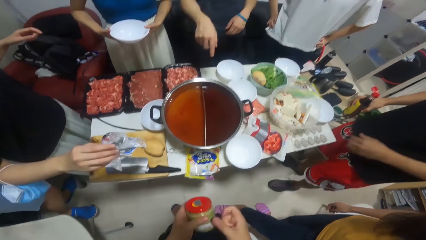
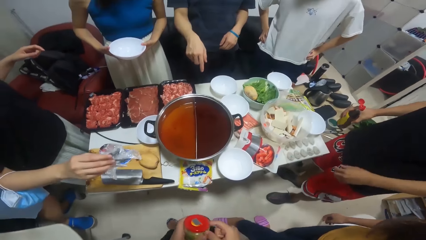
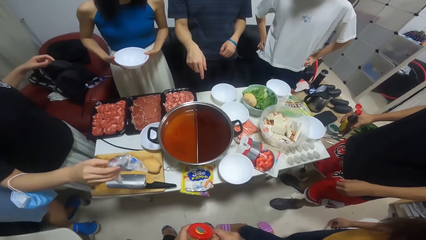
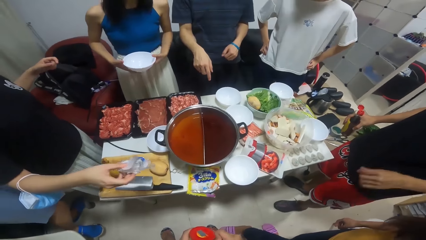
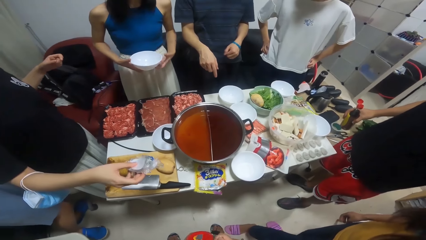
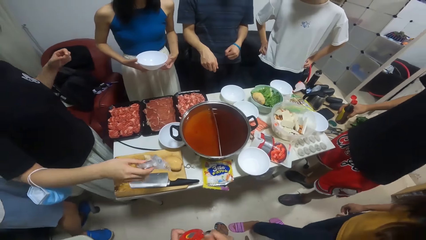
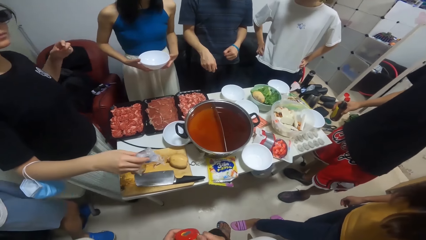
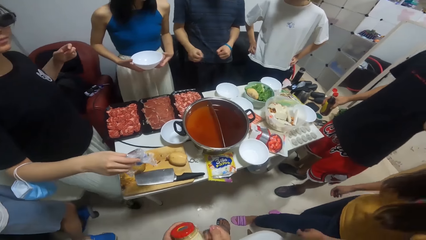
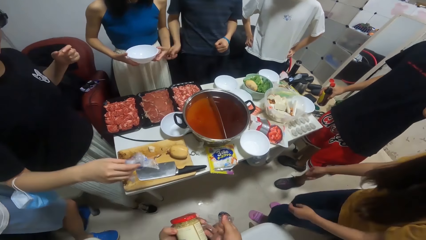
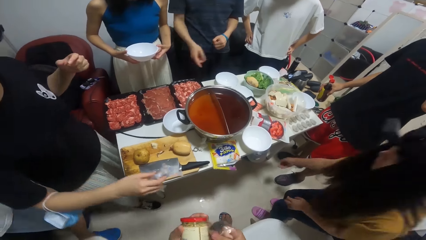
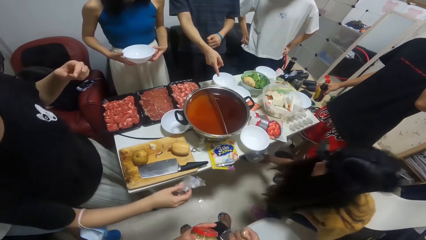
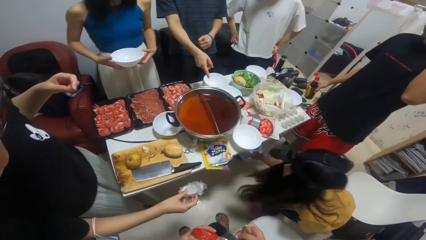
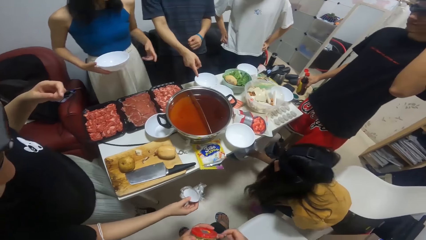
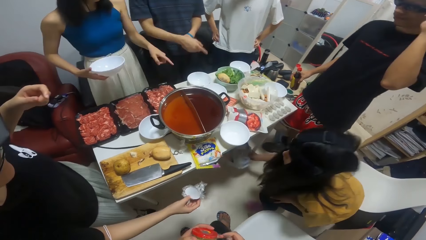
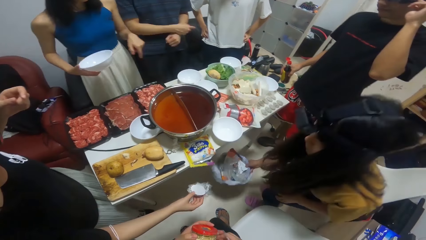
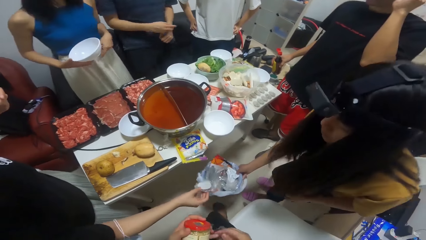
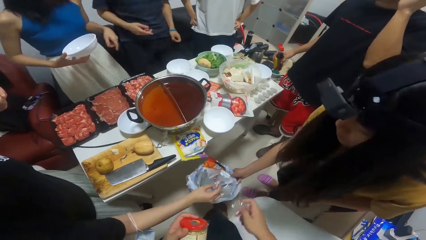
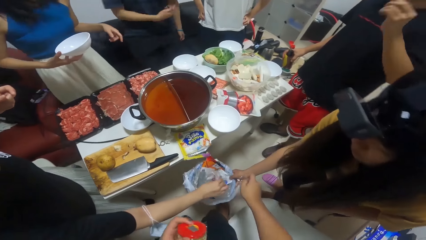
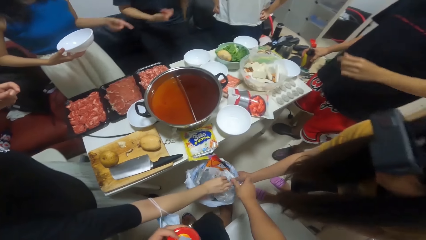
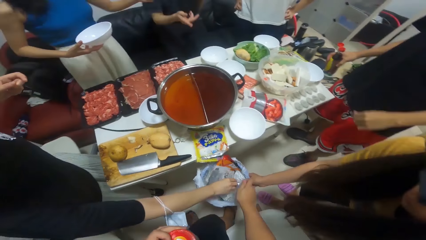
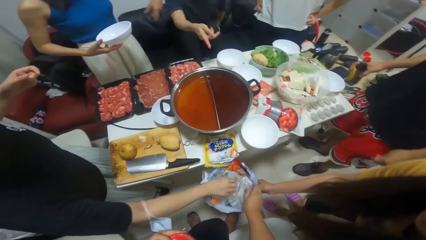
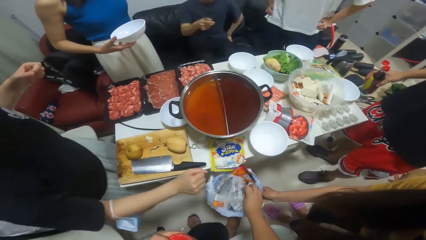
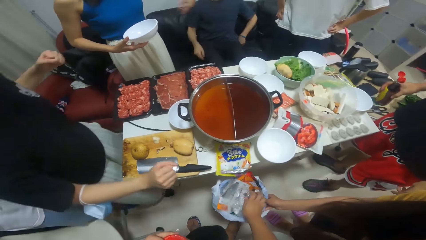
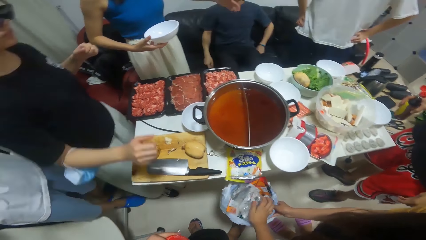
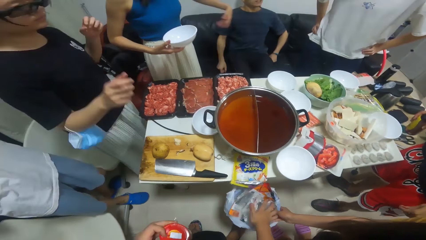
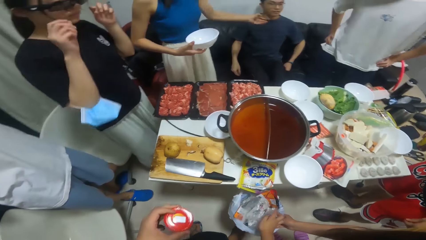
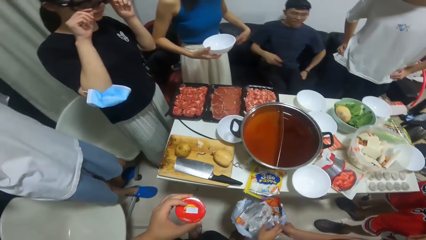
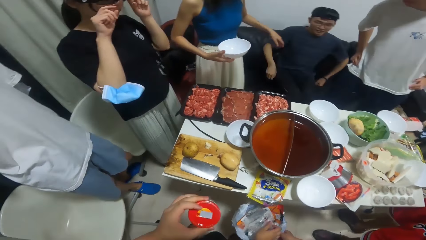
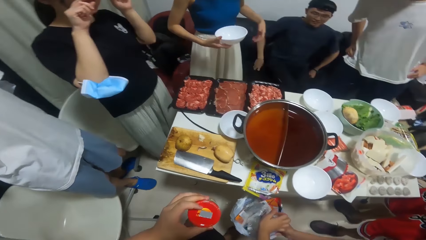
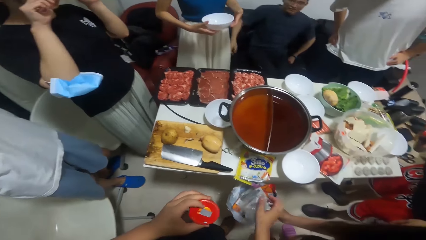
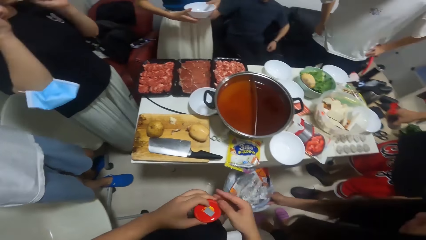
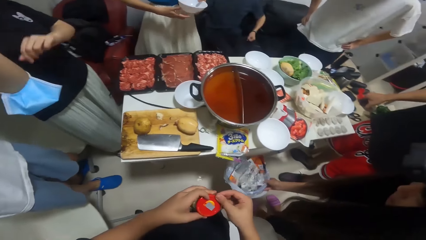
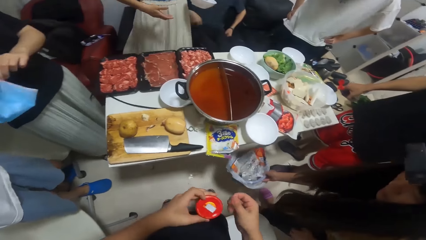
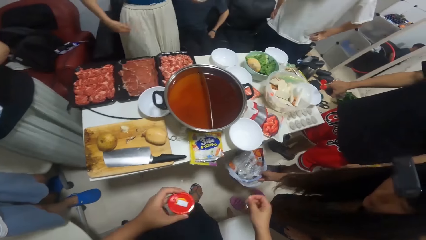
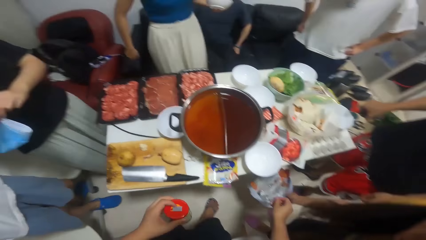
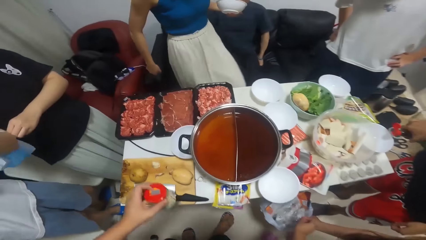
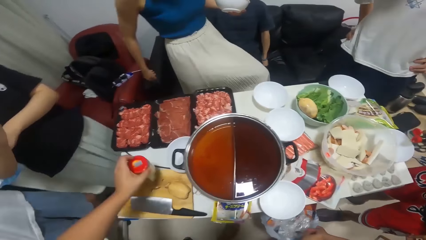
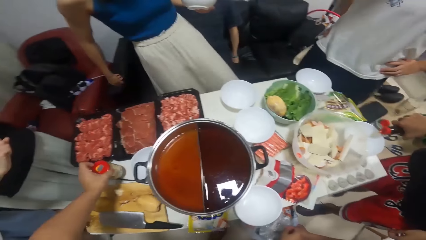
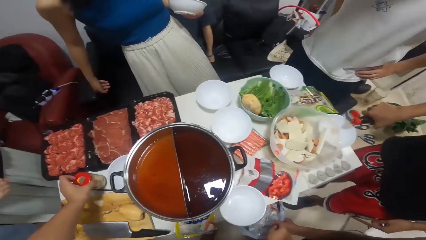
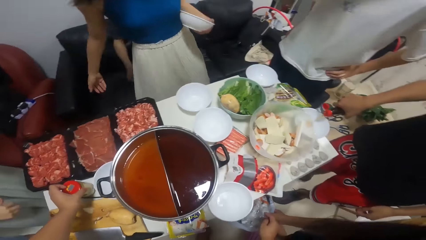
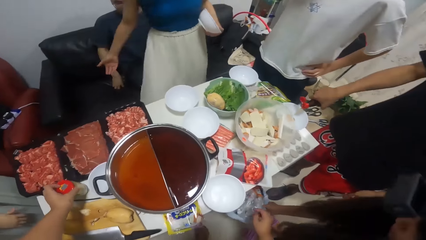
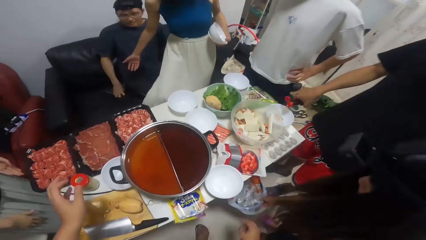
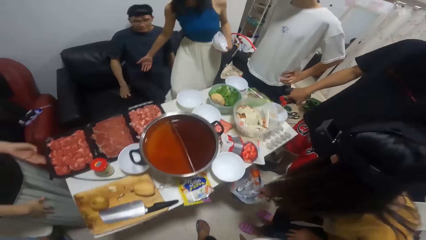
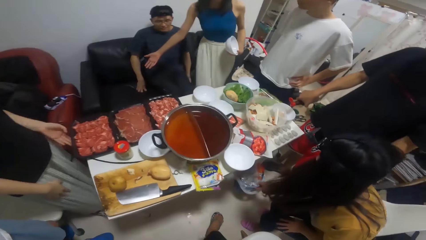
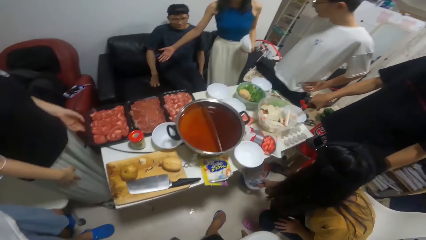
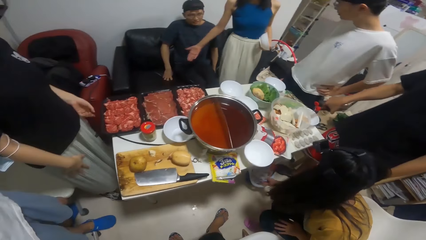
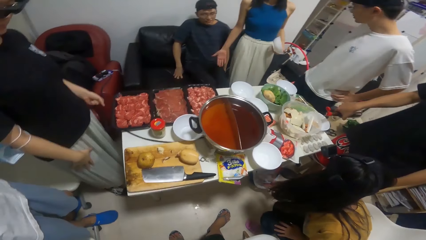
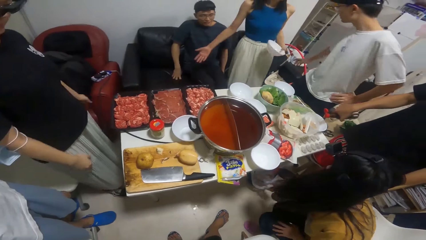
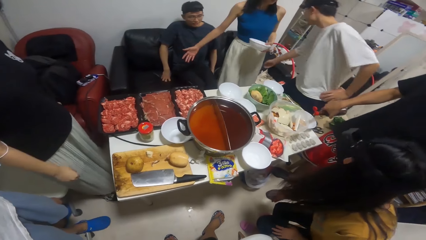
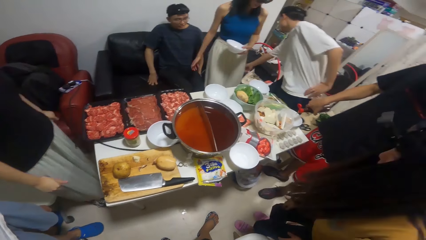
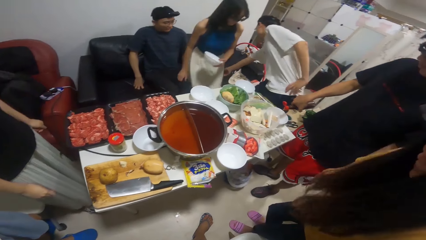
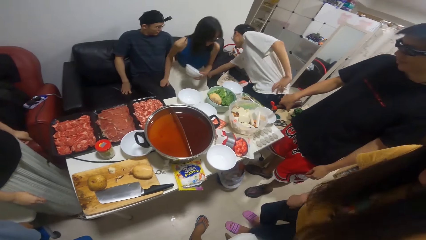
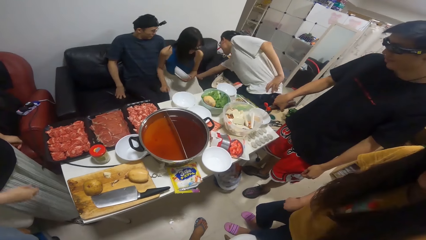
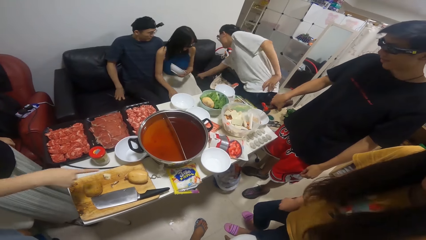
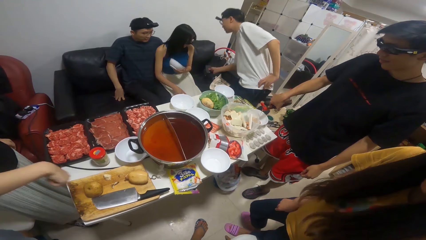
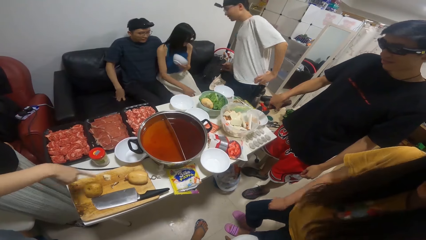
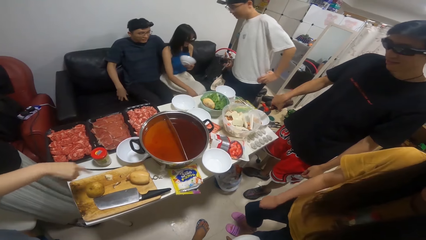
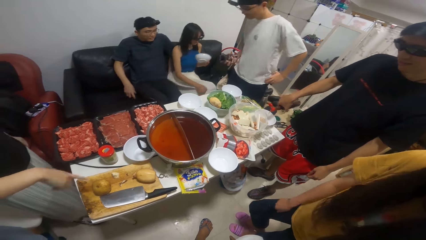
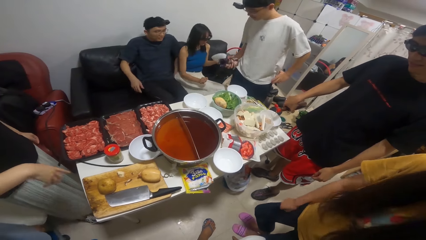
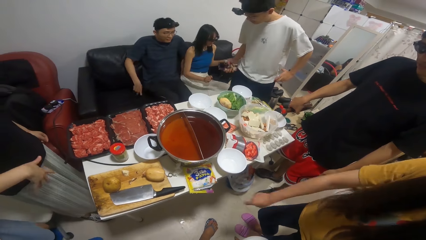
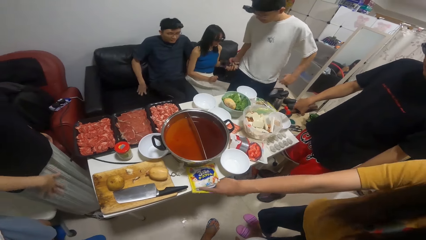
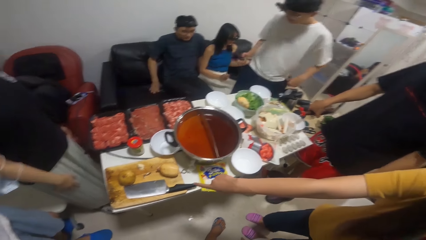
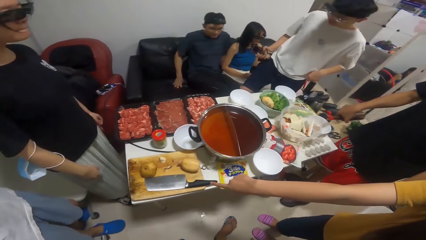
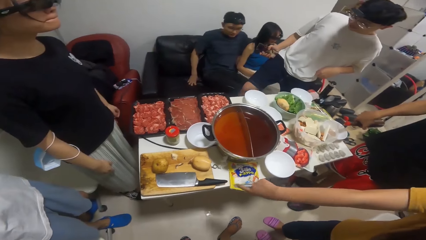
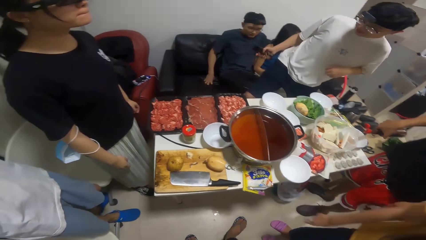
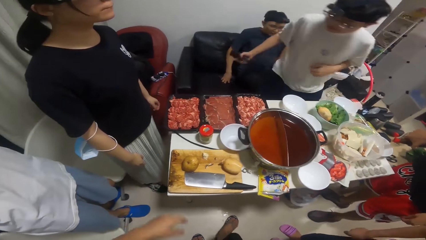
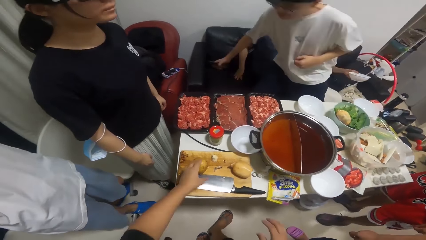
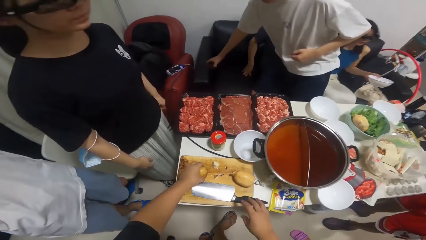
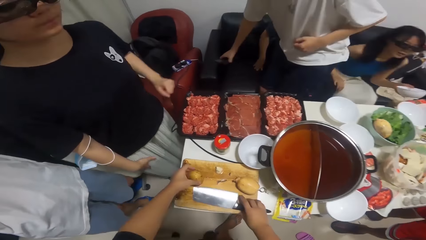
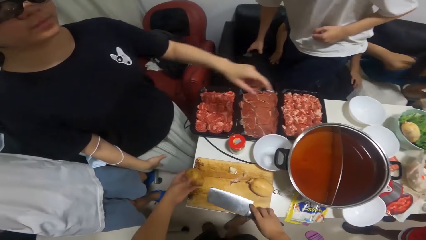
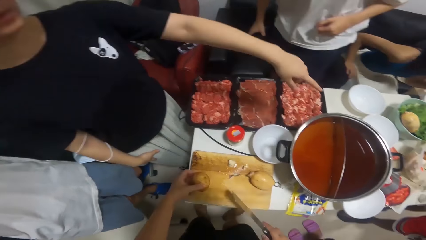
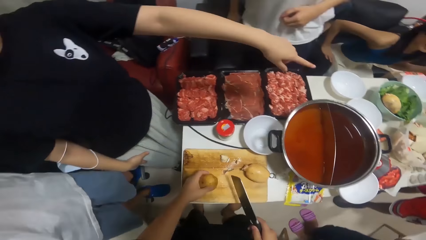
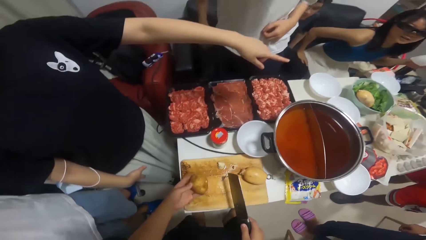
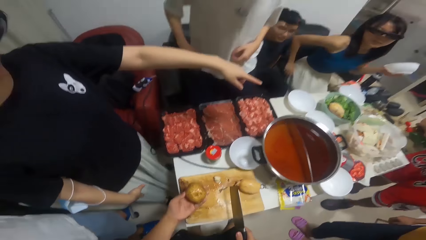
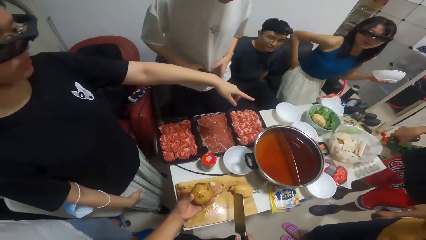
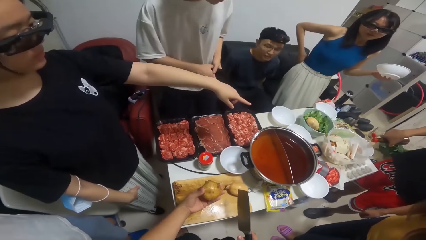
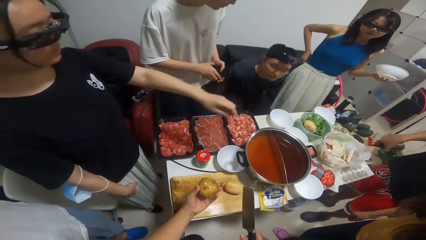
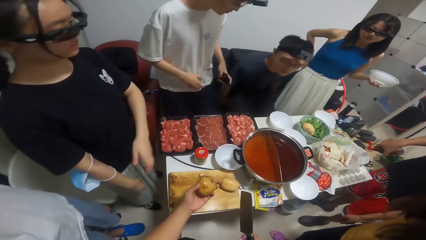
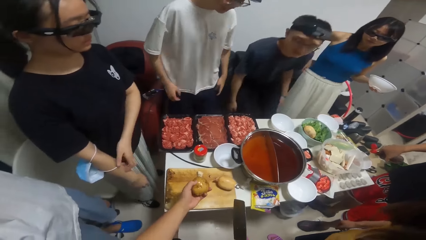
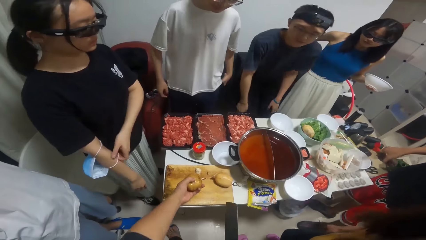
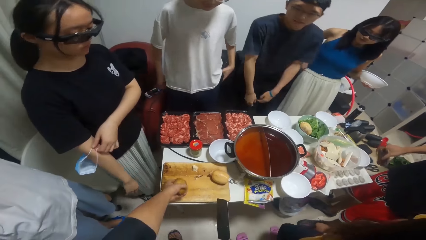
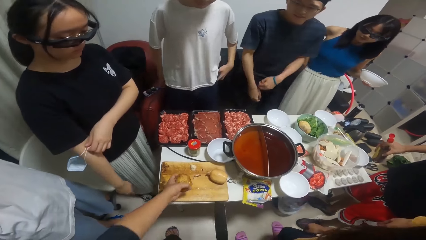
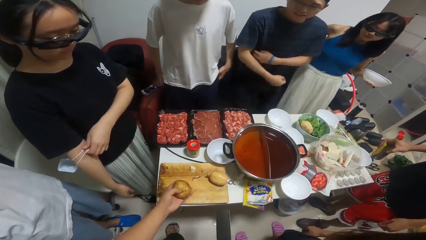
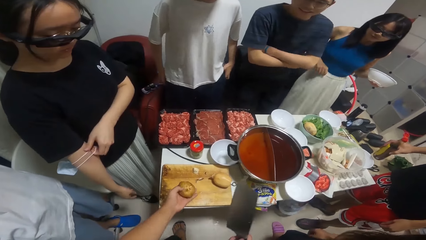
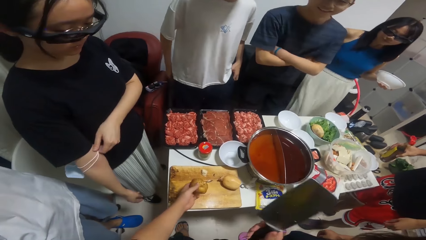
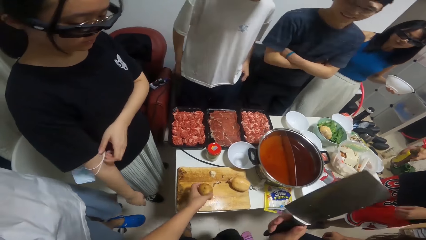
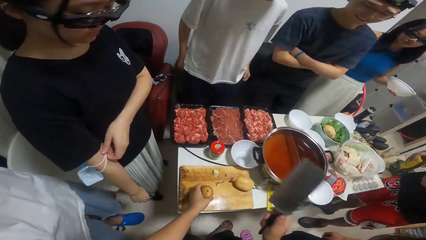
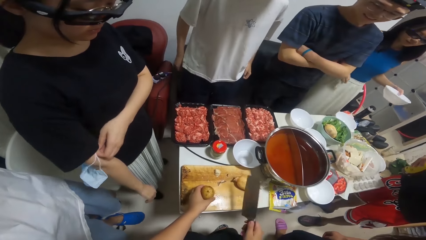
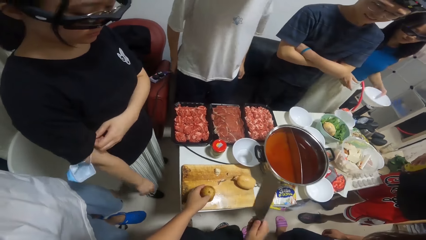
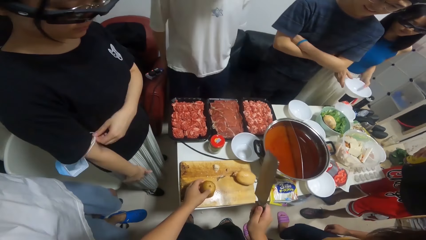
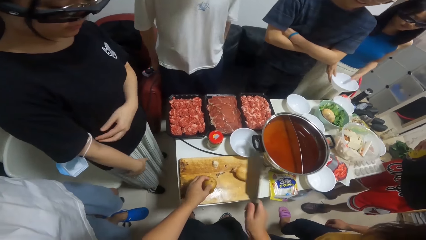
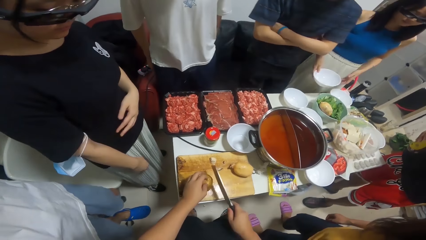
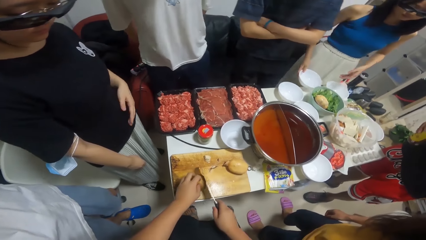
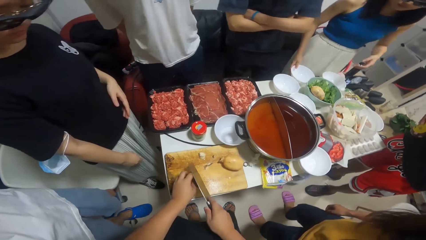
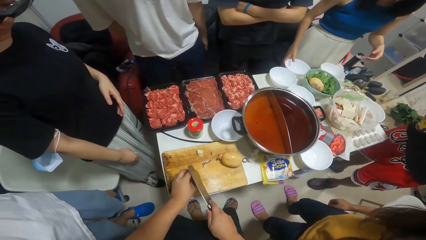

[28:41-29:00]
A woman lifts the trash can from under the table. Another woman puts the wrap of the pack of meat into the trash can. The camera wearer puts the wrap of the jar of condiment into the trash can. They put the jar of condiment on the table. A man pours oil from the bottle into a plate on the table. The first woman puts the trash can under the table. The camera wearer looks around. They take the potato from the chopping board. They take the knife from the chopping board. They hold the potato. They place the potato on the chopping board.
